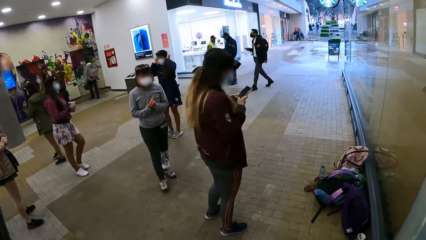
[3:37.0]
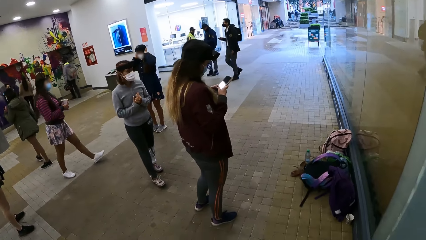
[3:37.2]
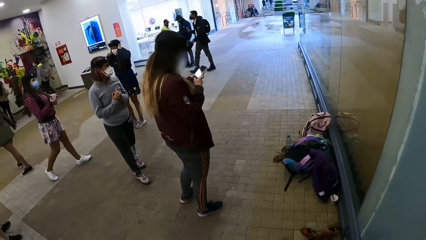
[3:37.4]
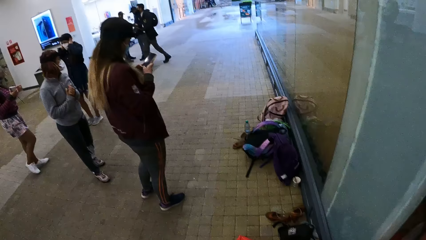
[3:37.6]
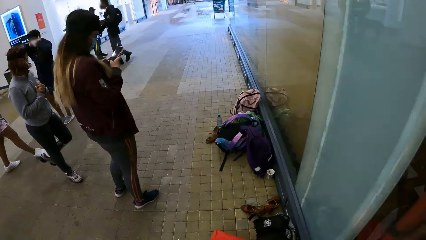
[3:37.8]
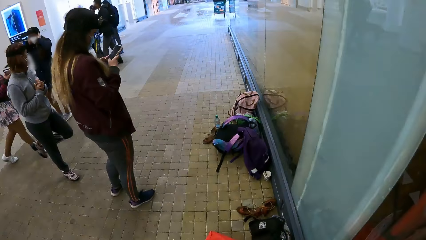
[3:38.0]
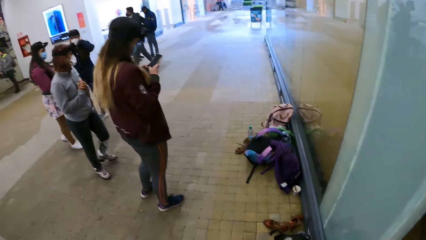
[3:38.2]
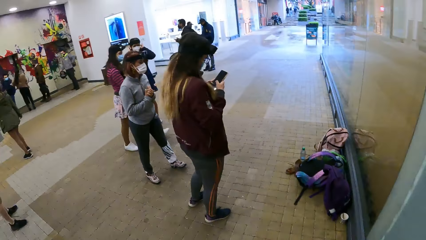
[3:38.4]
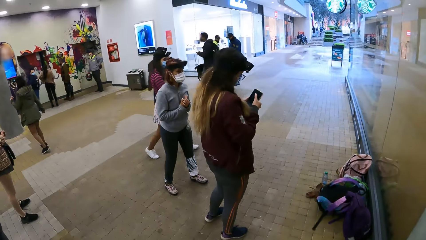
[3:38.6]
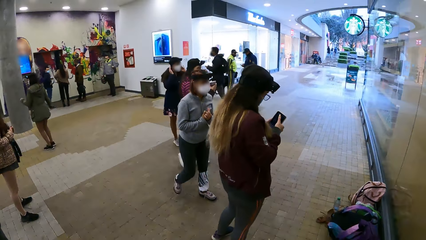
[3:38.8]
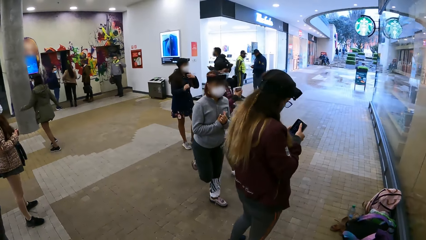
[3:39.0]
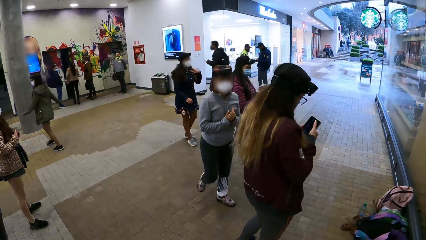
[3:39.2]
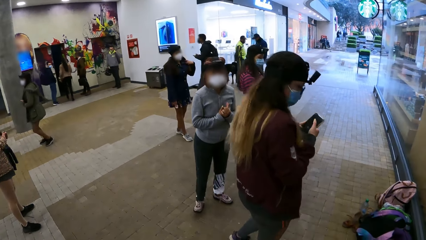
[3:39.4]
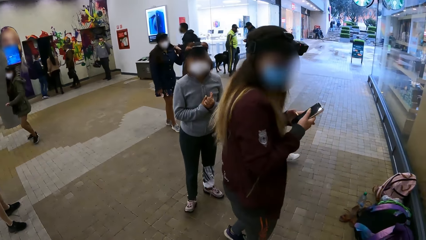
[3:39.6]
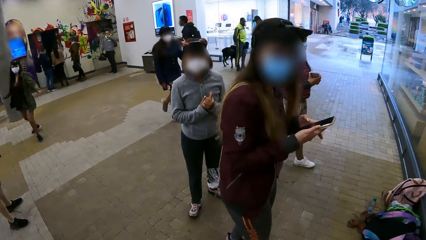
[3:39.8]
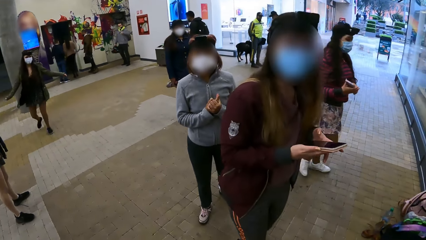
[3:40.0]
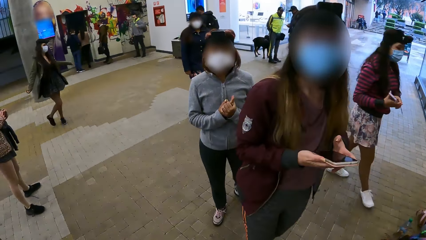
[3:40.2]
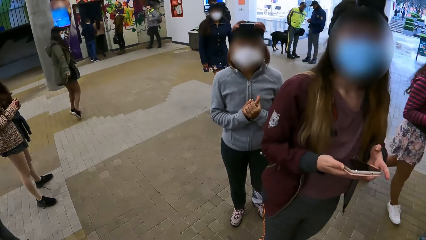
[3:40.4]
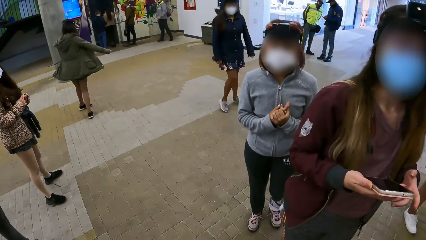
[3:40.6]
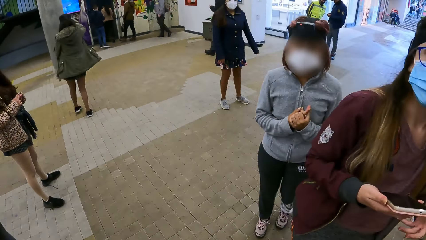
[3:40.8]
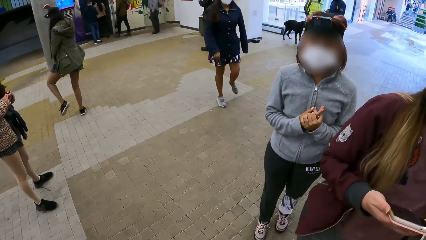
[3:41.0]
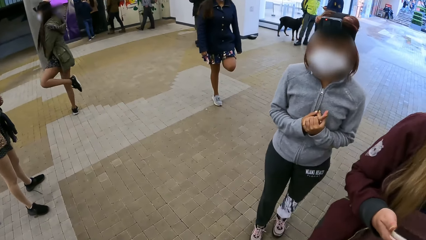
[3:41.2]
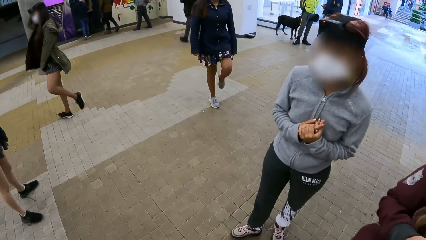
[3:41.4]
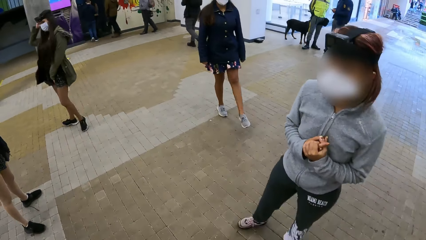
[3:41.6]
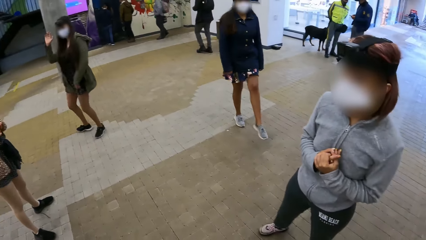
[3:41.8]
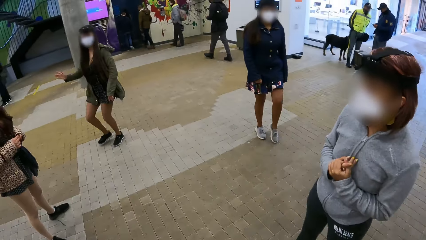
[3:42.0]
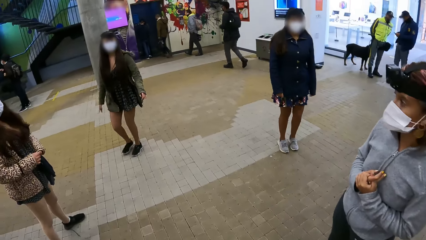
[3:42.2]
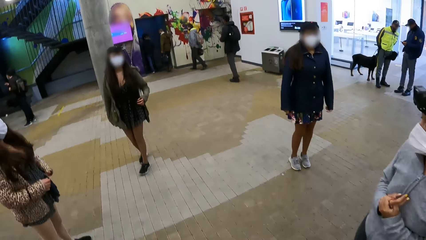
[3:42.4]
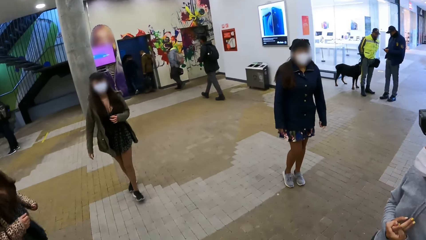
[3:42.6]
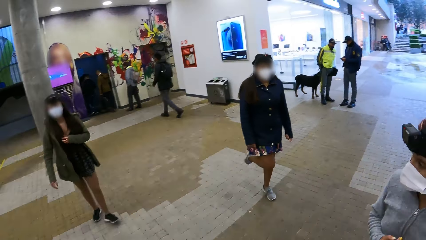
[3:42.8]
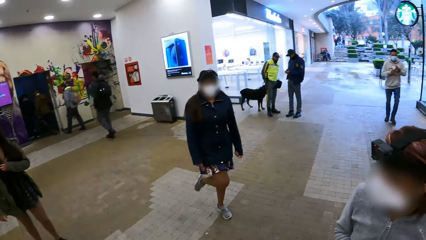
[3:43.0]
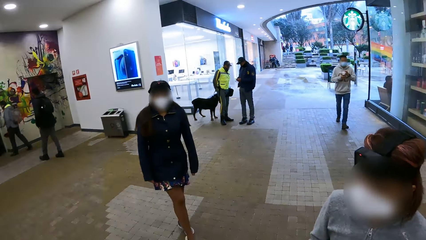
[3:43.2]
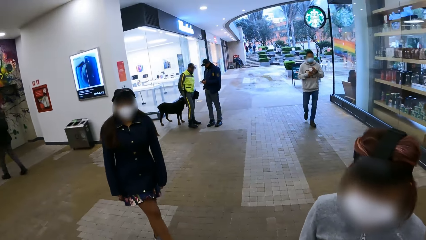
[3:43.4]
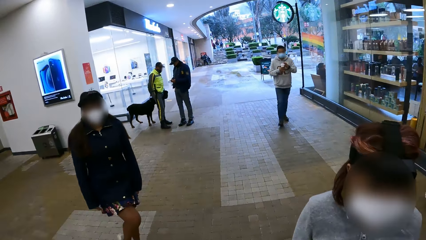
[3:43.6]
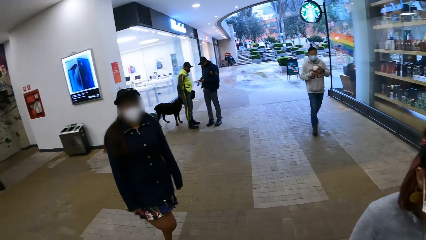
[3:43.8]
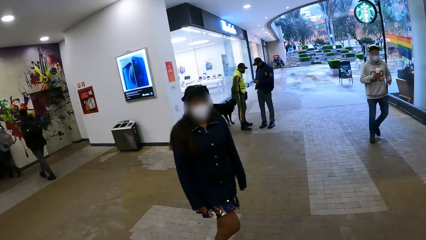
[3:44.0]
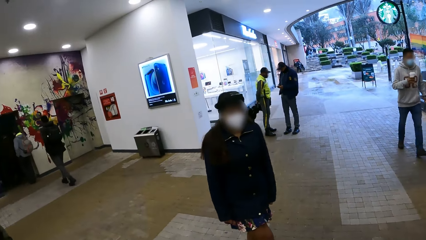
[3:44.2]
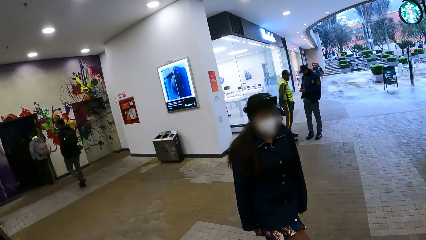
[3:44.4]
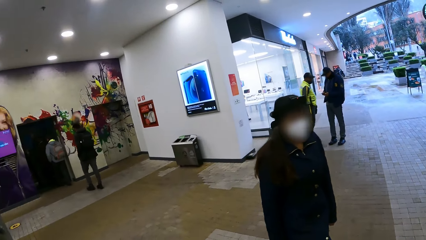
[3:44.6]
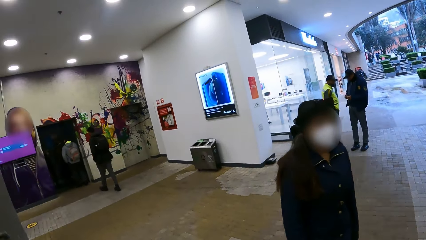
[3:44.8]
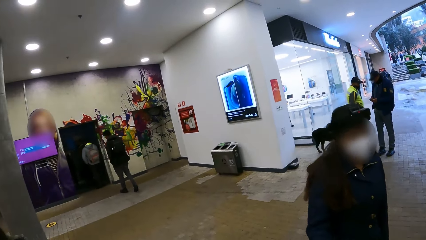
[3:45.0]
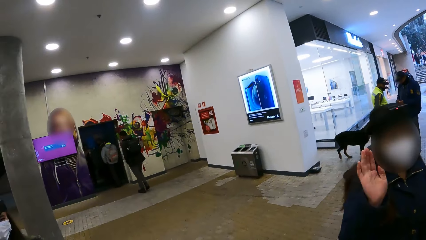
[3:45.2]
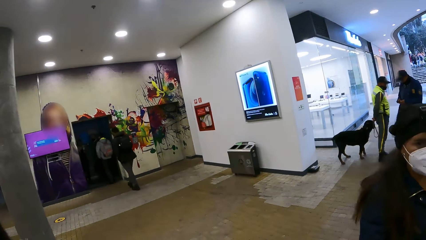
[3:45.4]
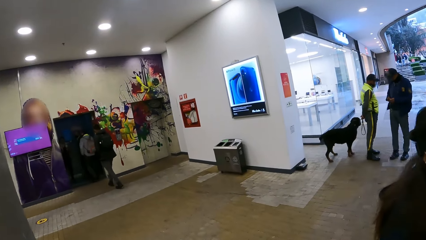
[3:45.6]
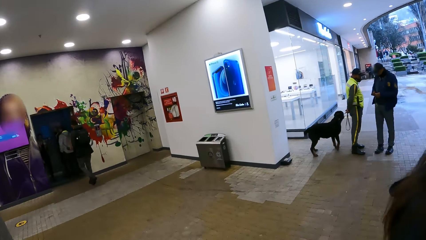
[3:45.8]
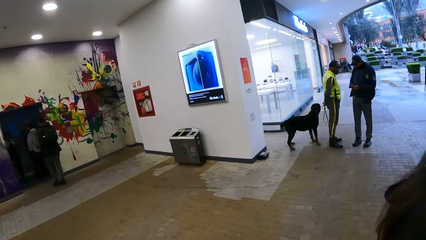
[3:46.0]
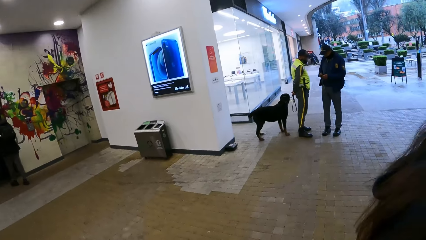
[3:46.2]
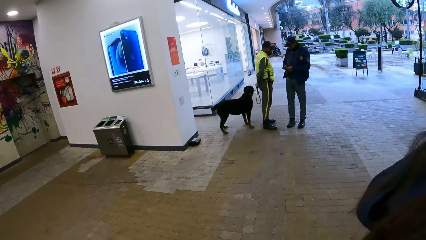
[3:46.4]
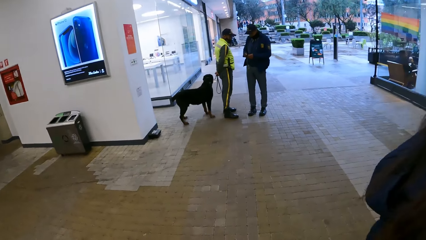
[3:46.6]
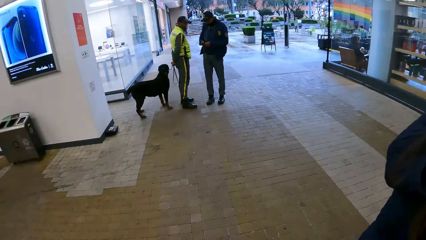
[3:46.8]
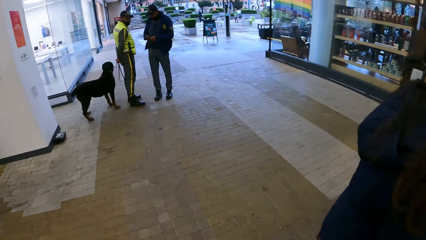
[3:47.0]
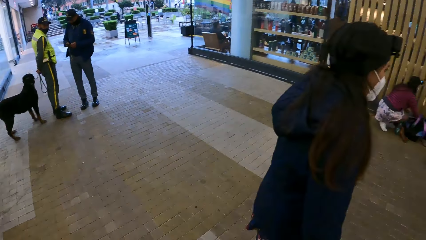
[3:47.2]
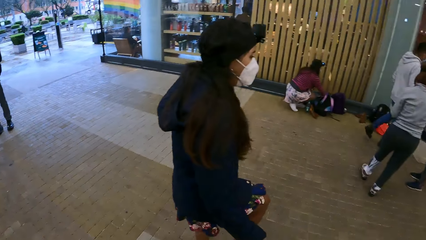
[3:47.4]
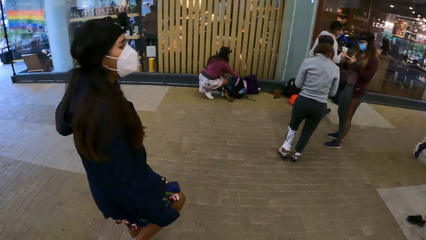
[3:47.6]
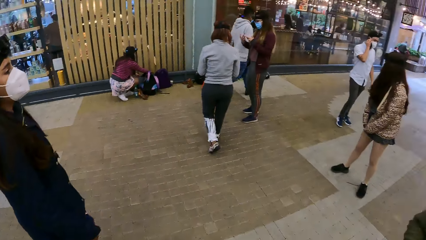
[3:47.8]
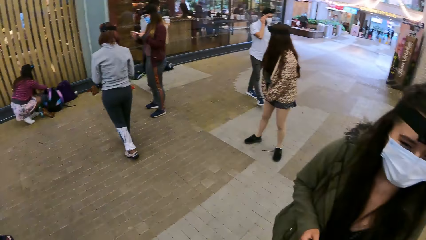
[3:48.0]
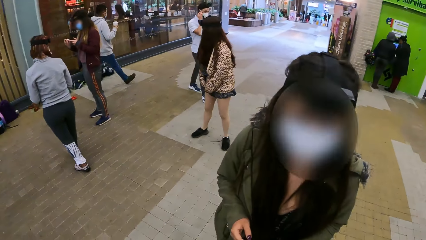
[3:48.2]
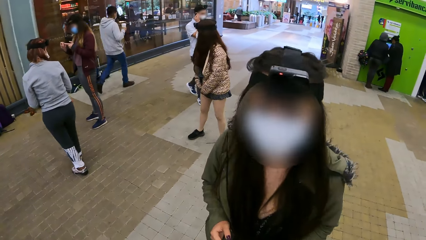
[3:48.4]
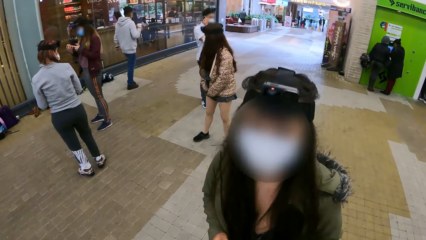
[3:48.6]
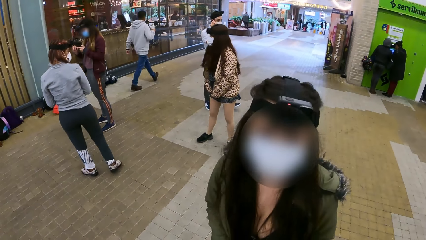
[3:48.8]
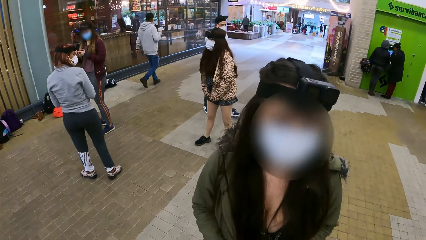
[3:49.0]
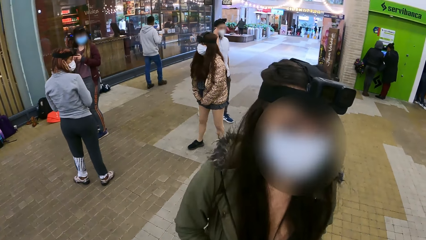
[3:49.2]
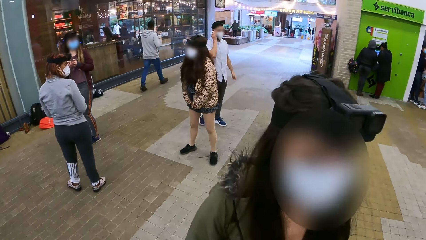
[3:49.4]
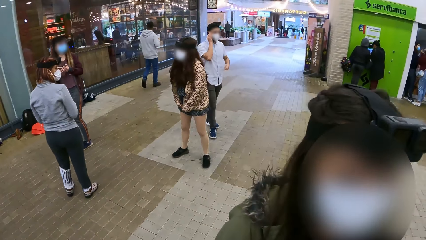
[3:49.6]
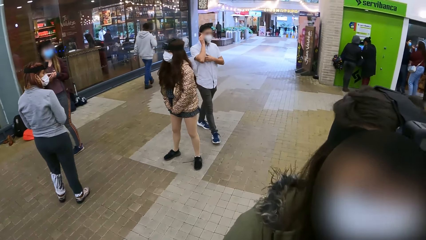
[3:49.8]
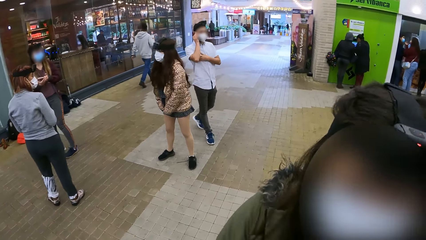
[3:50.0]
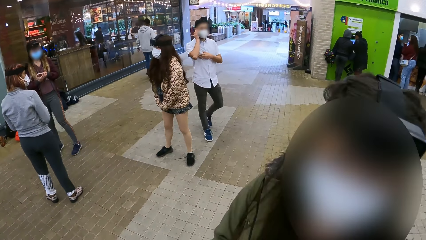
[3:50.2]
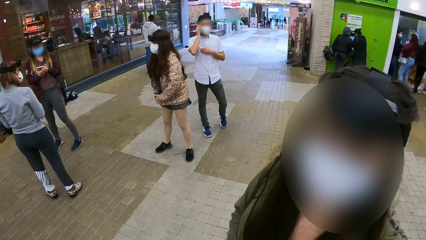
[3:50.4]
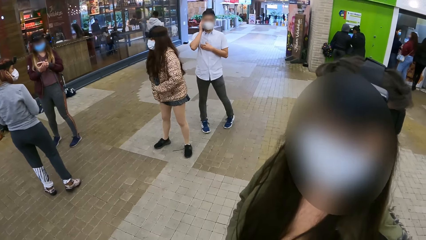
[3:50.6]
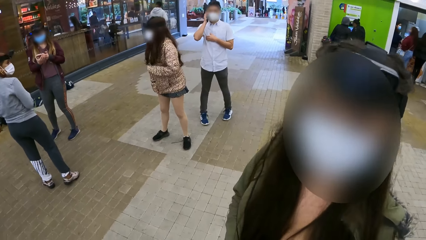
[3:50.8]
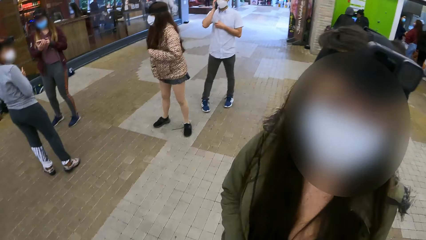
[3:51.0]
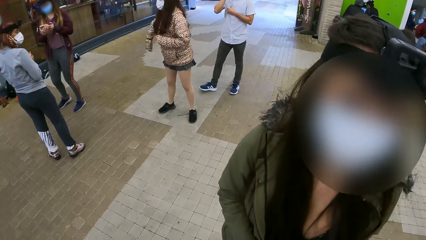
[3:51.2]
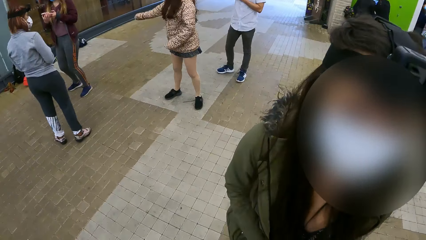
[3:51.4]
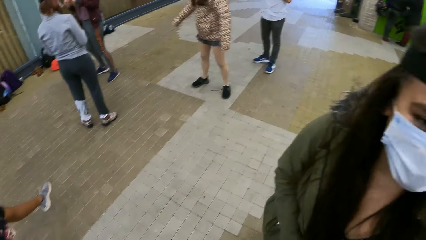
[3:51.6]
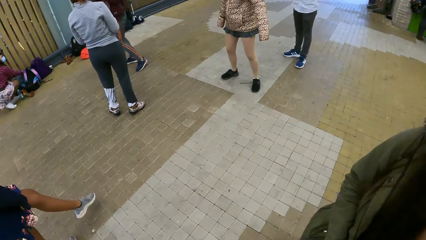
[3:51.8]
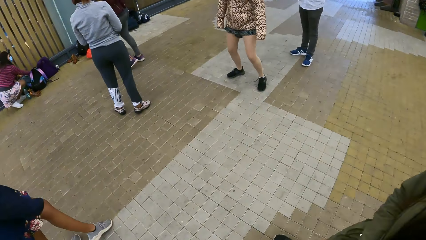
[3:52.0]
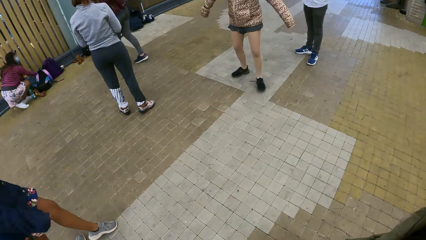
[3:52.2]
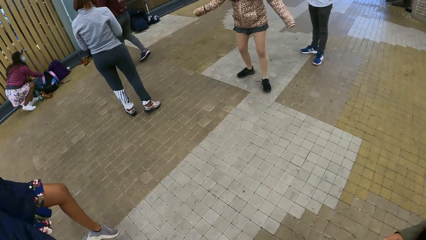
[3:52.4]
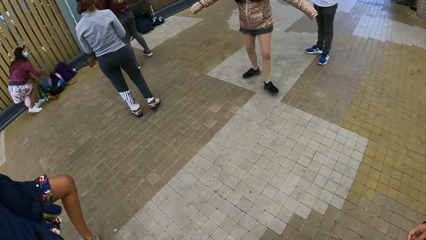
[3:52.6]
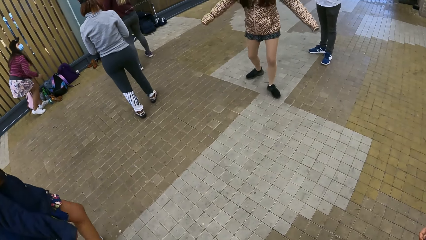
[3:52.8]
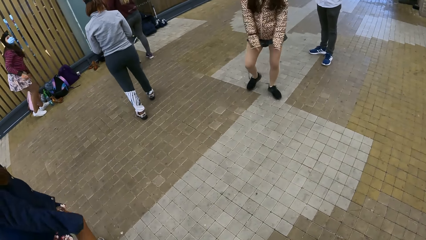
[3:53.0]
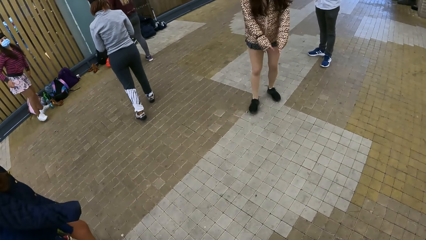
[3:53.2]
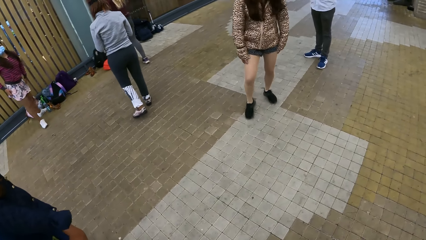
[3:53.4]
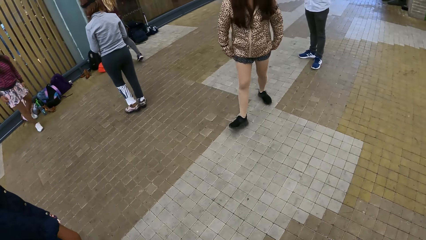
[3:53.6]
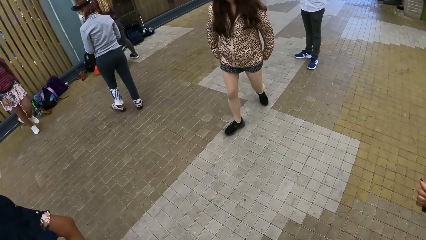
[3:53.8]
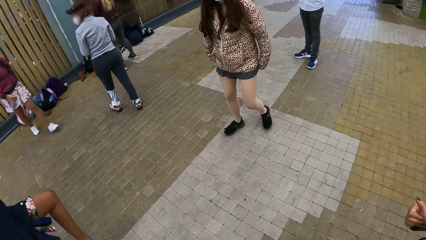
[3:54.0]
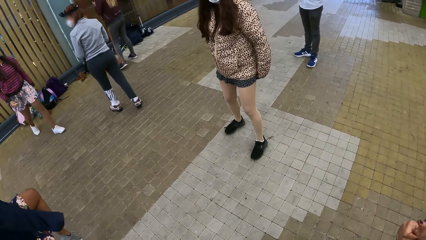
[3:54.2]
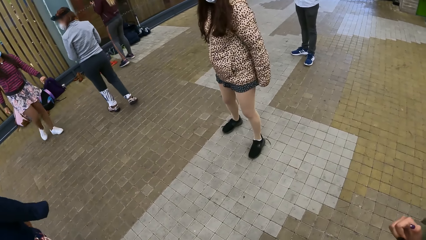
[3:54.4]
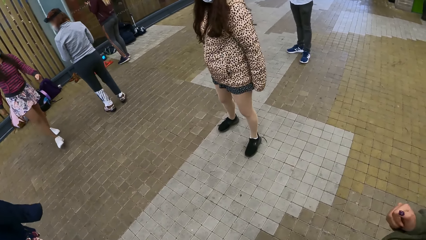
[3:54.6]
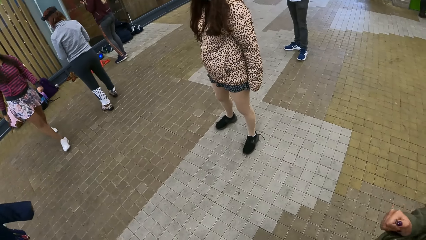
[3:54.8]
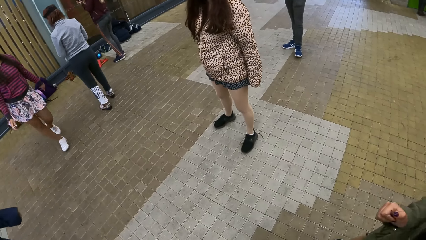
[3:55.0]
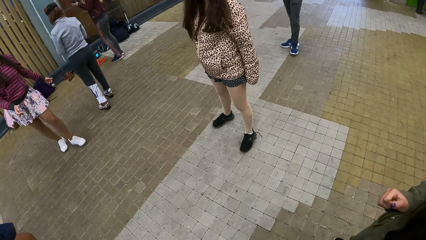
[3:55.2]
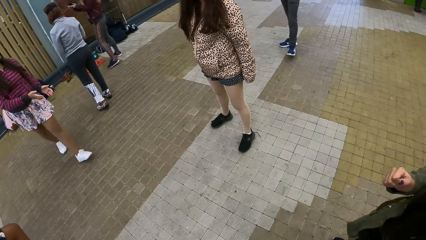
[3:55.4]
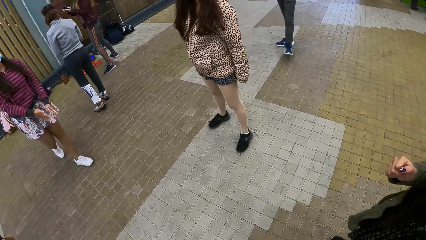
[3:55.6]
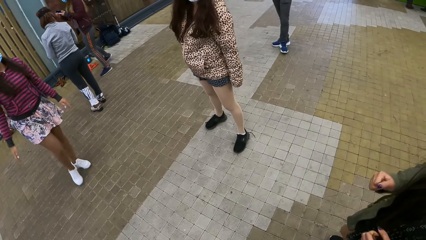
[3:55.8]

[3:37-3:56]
The camera wearer walks around the building. They talk with a woman.
